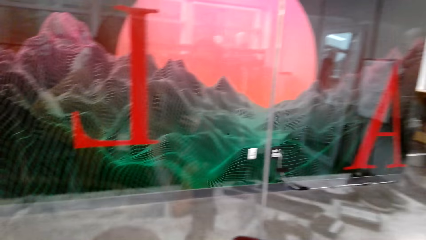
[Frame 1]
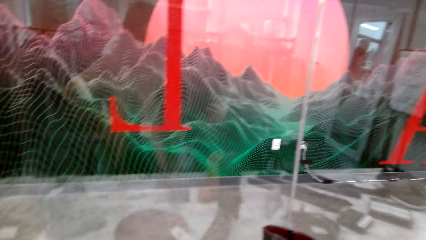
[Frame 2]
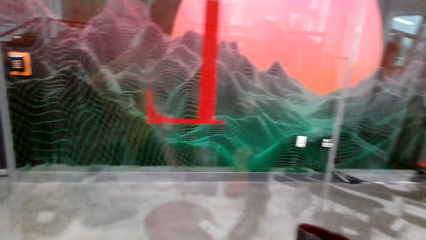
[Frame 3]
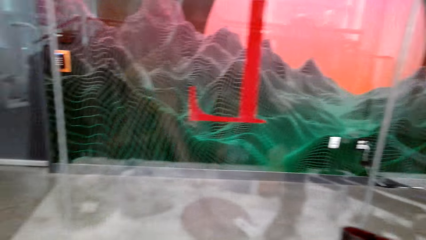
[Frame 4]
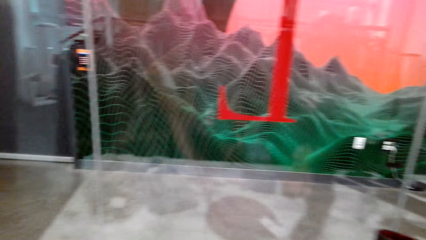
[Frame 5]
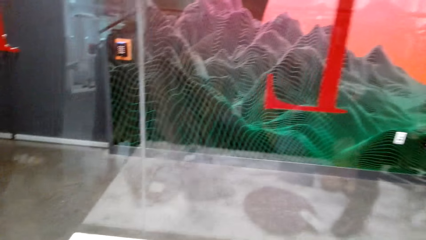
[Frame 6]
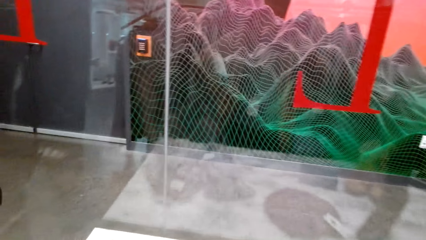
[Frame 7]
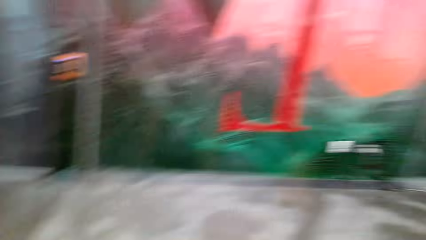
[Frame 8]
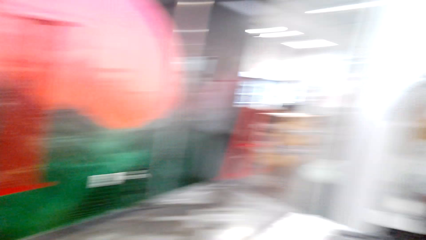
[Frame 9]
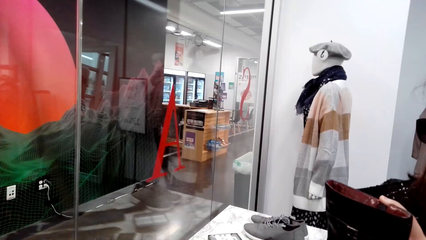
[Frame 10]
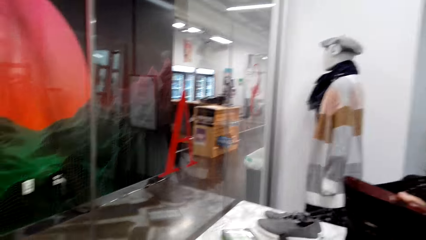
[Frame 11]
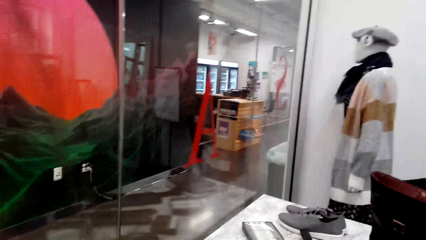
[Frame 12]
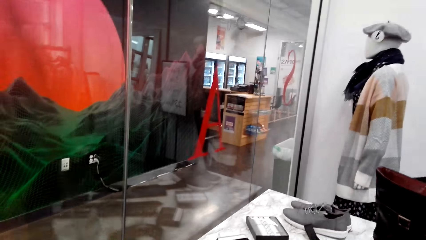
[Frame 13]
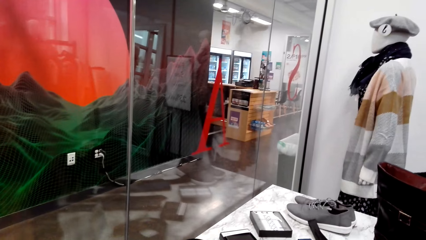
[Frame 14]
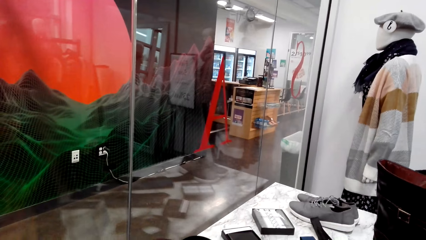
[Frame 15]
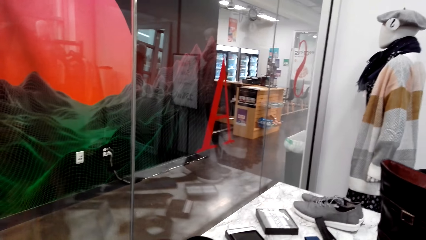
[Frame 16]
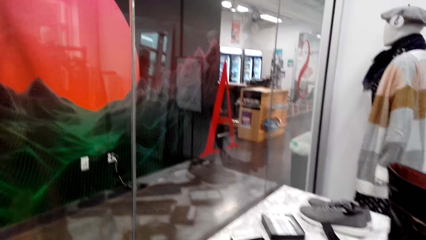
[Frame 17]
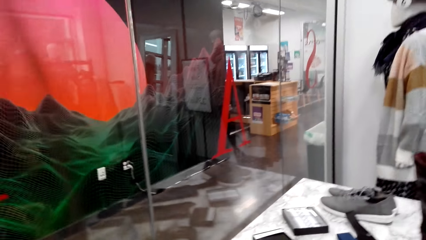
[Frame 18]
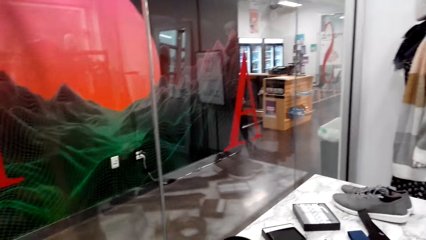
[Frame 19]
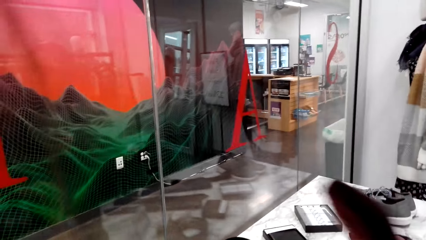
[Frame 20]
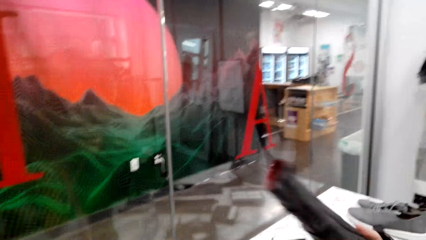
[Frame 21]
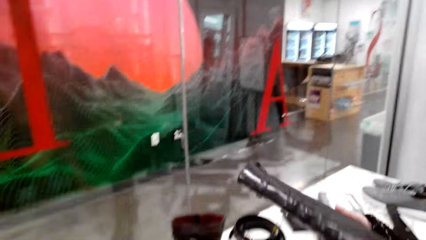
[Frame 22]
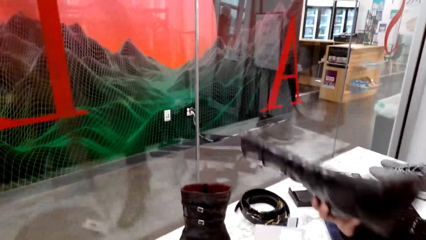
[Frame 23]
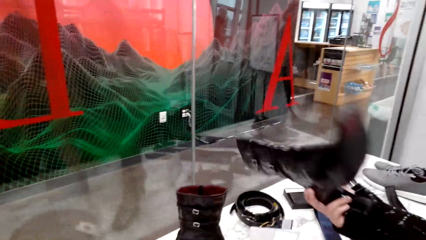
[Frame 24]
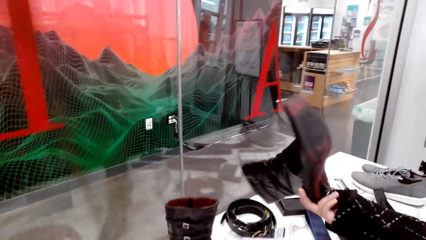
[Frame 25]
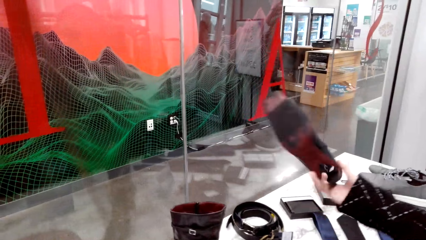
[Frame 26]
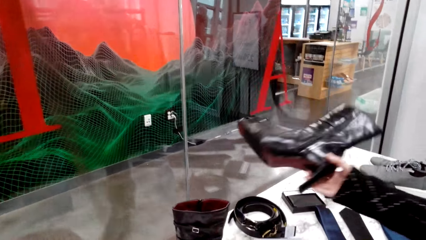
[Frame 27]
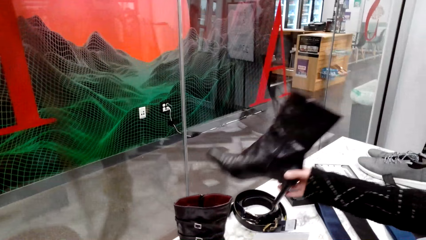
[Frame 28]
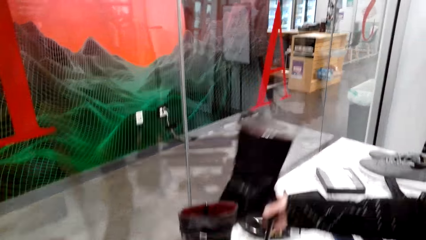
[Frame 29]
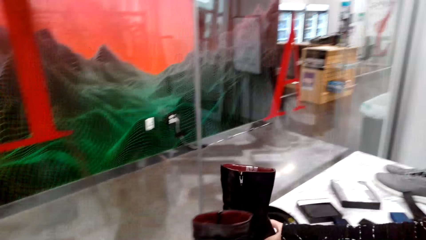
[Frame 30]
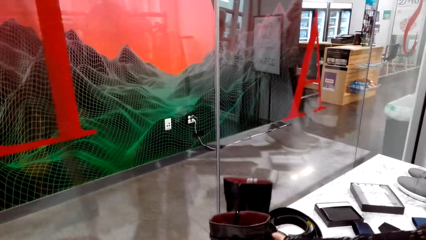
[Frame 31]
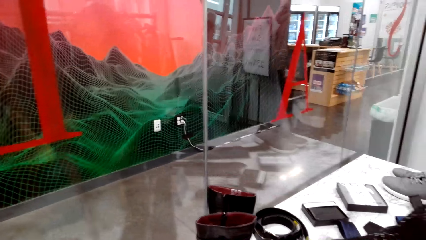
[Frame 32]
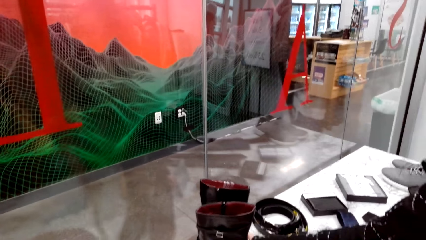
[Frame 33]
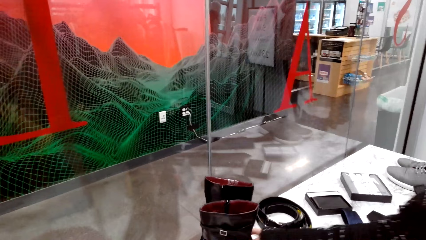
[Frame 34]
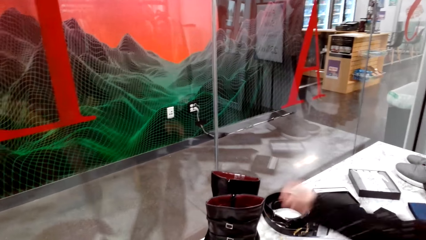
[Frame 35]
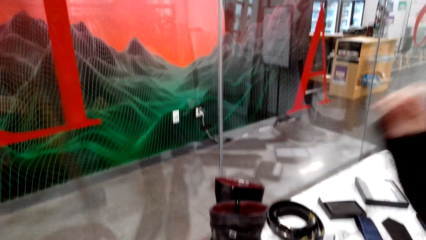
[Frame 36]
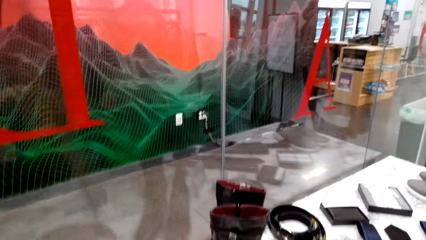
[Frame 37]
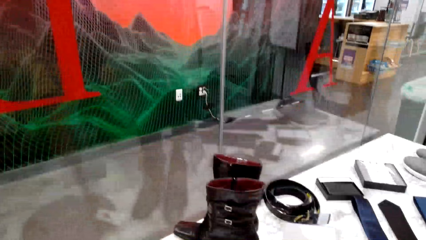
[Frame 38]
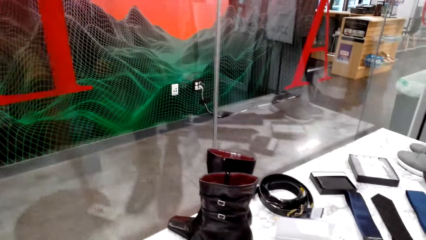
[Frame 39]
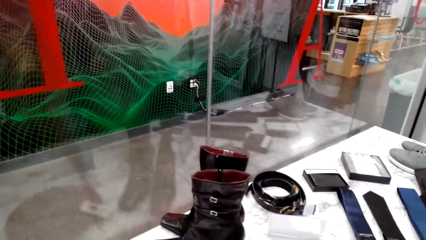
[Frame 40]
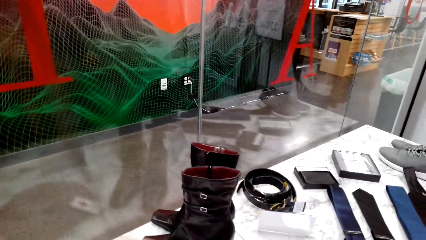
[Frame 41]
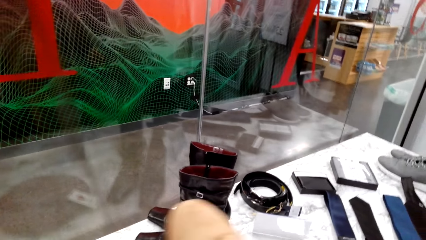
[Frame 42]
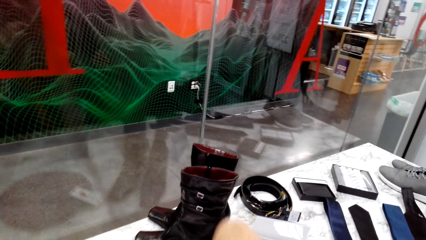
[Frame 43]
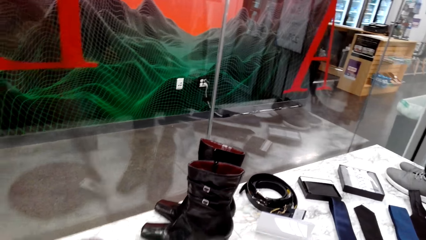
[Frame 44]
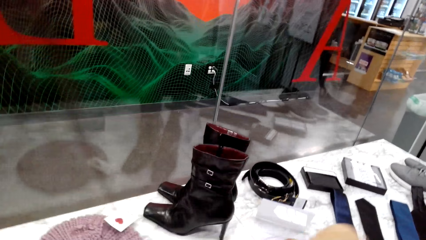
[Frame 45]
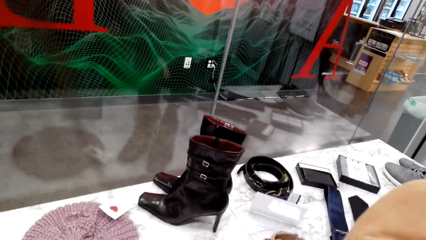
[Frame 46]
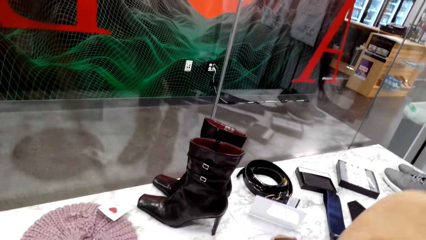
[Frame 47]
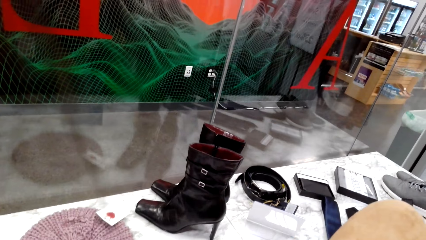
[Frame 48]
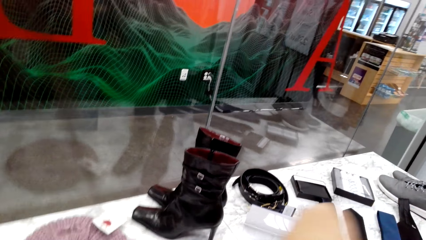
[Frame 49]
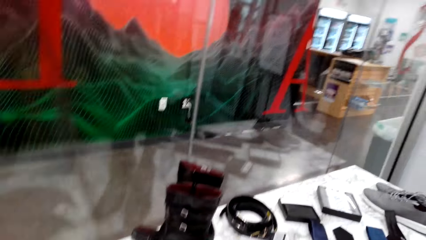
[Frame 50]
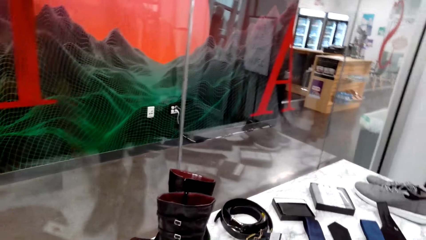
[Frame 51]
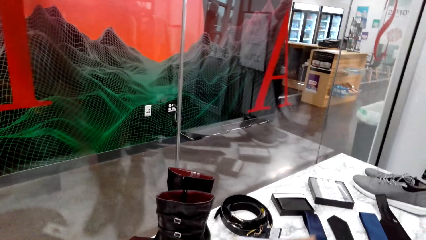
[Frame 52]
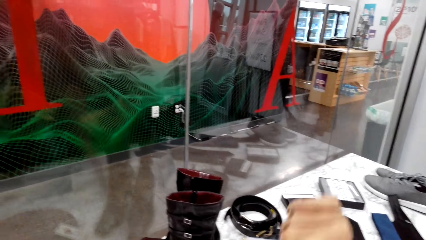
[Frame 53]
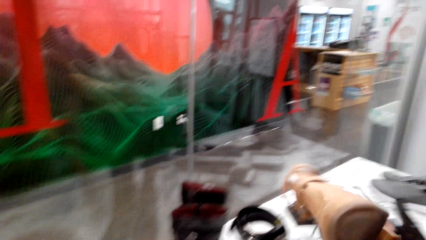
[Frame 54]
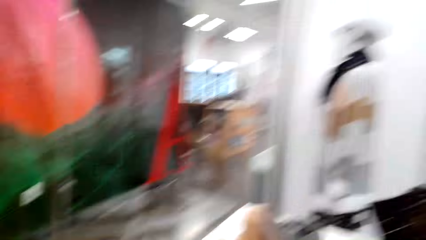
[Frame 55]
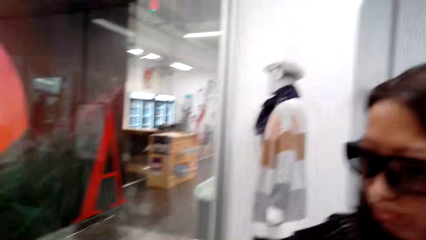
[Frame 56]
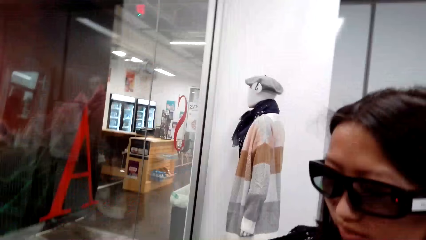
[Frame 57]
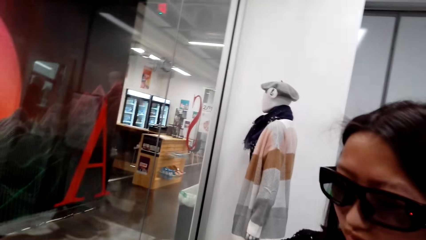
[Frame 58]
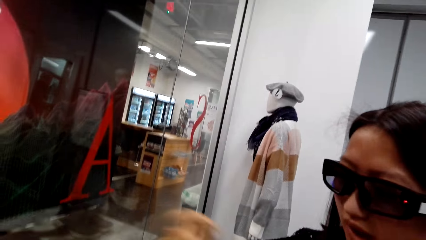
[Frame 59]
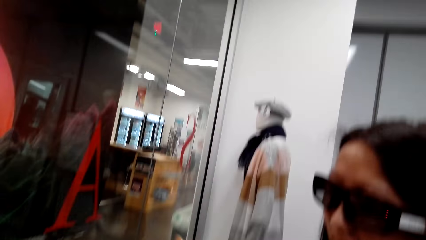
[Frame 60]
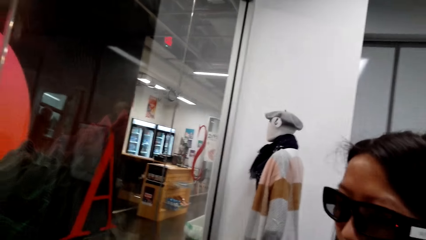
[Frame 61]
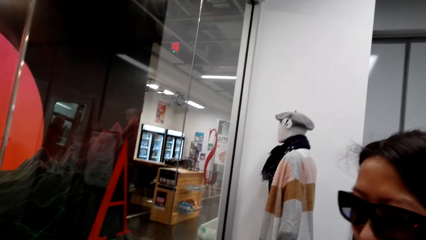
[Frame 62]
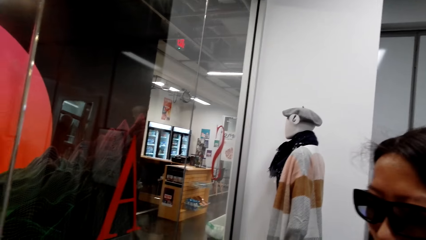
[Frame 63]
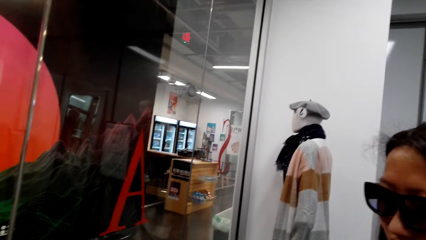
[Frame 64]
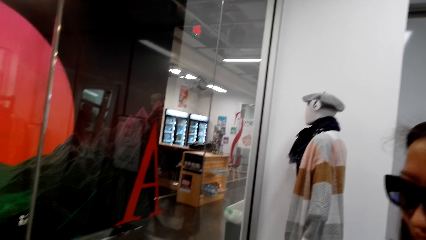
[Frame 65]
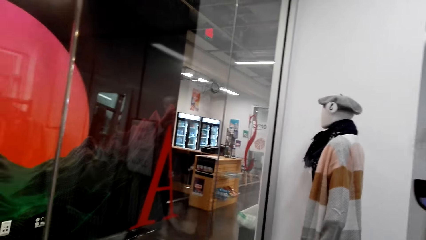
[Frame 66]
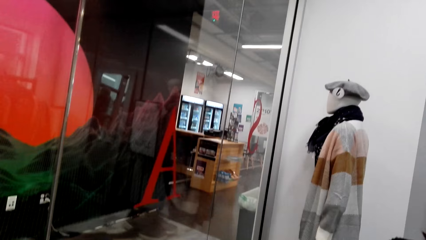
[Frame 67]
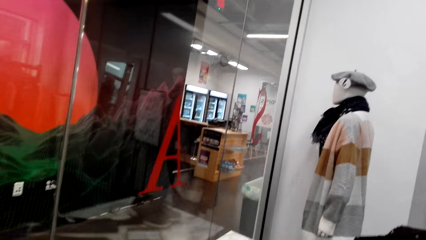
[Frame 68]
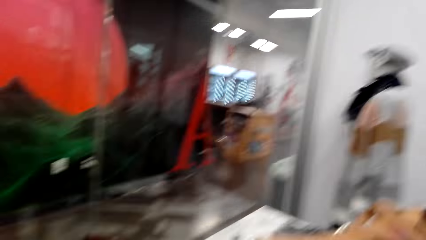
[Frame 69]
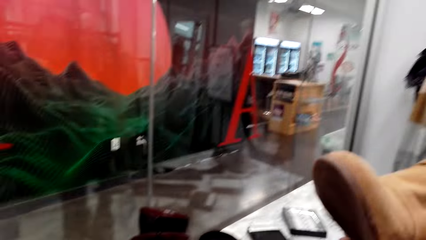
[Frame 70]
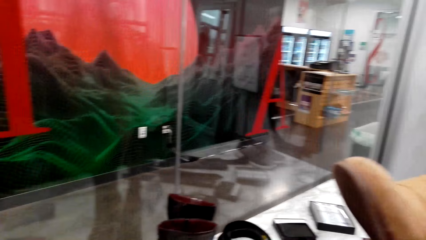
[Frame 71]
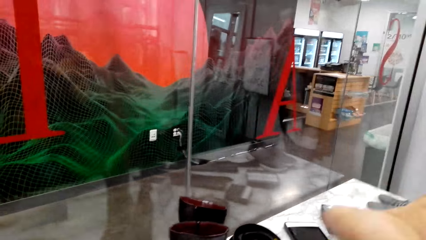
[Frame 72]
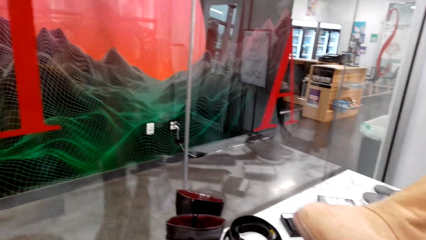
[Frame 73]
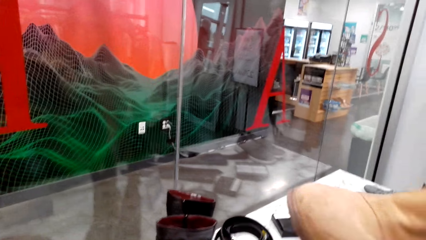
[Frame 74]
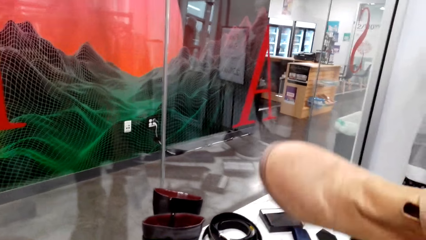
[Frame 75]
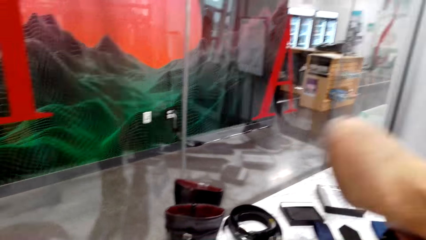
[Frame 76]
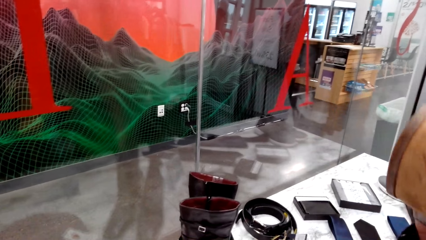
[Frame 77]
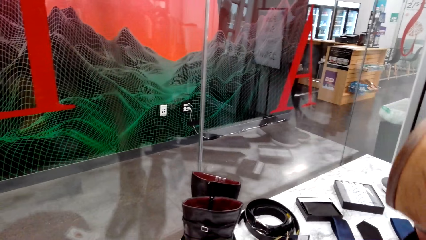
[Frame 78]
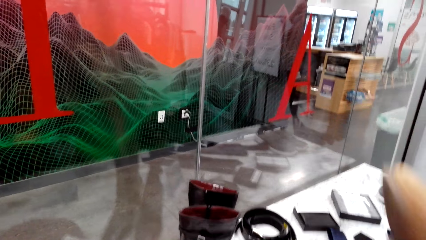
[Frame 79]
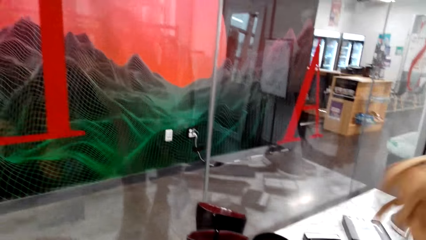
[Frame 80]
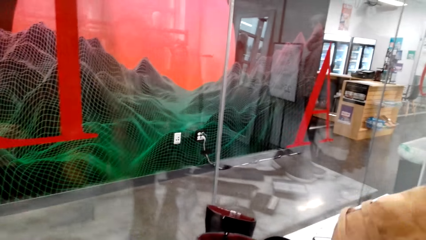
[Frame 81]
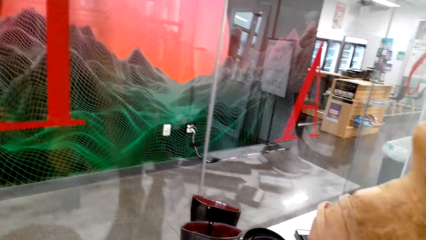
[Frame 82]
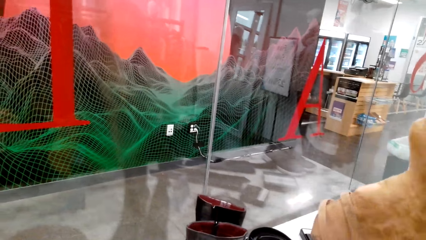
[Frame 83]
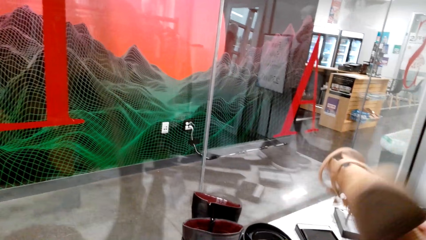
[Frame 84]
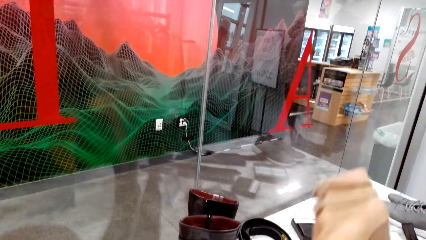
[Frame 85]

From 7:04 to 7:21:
A man holds the boot. The camera wearer looks at the items. The man holds the boot, looks at the shoes, puts the boot on the table and dialogues with the camera wearer. The man dialogues with the camera wearer again. The camera wearer looks at the man. The man looks at the shoes. The camera wearer looks at the shoes.
